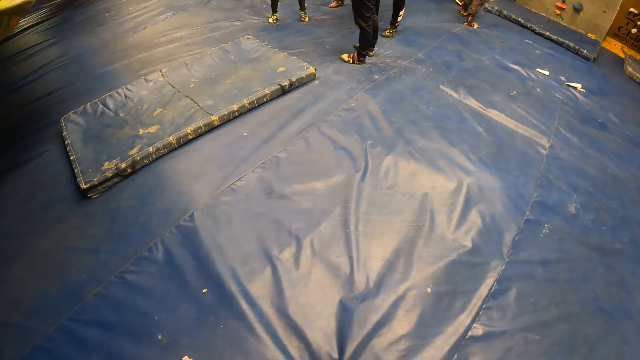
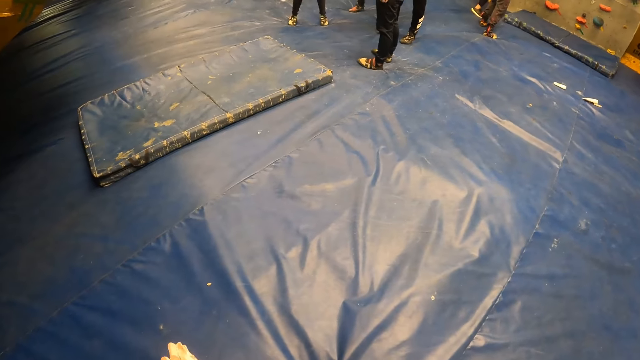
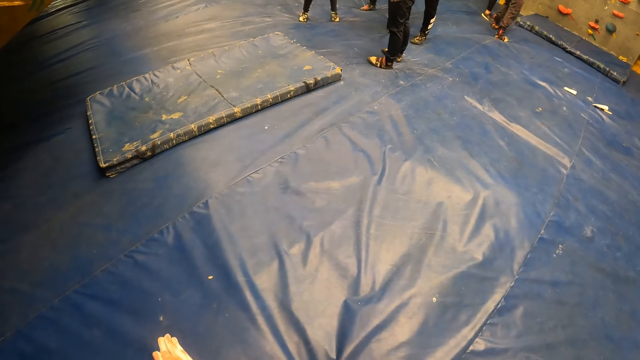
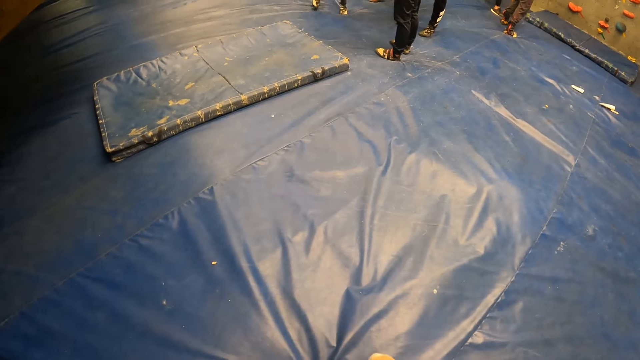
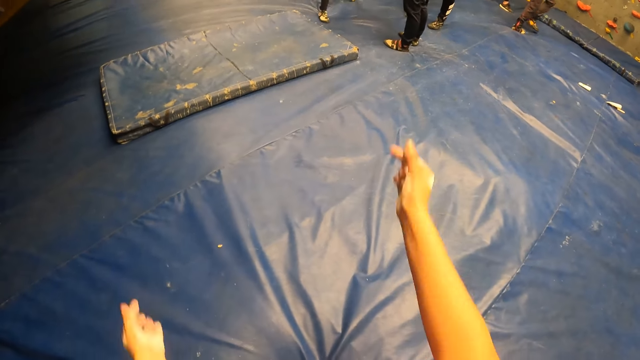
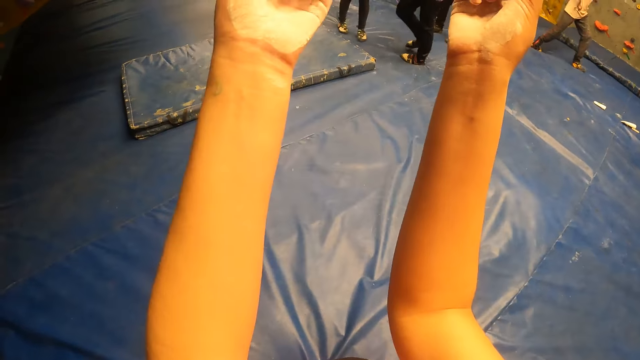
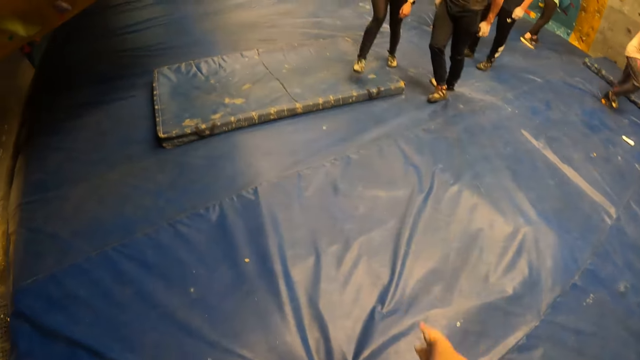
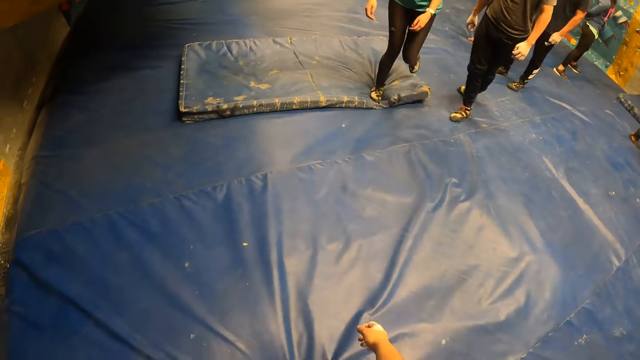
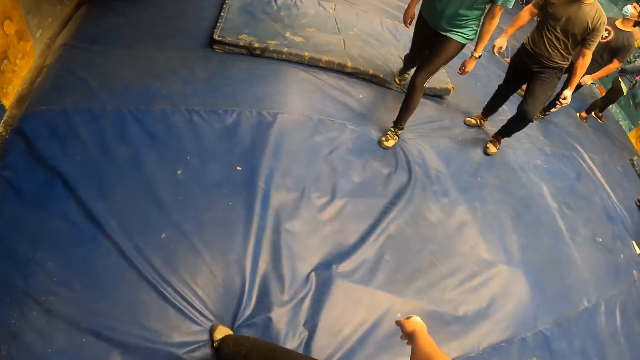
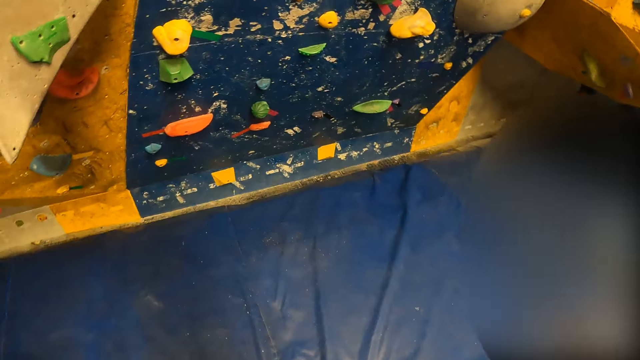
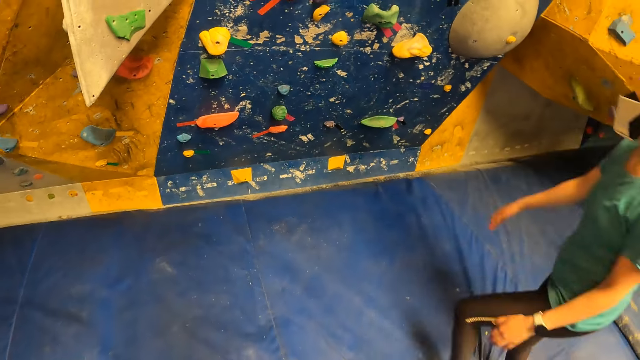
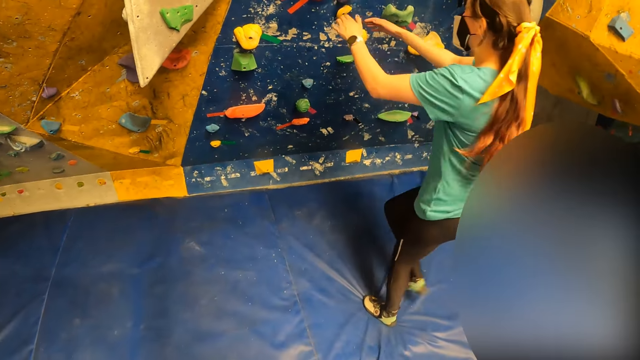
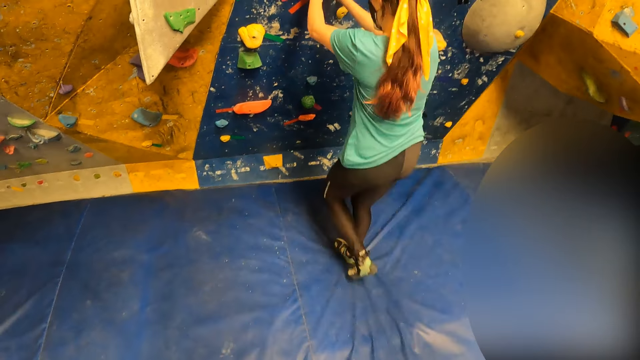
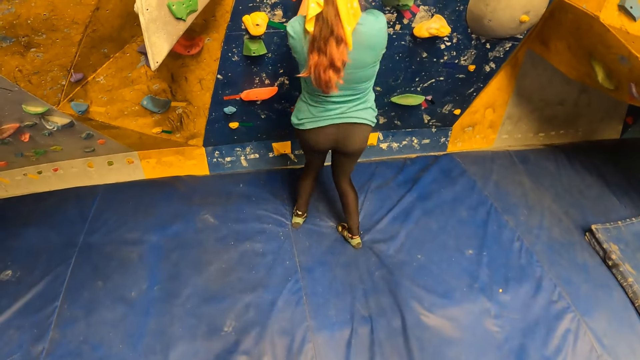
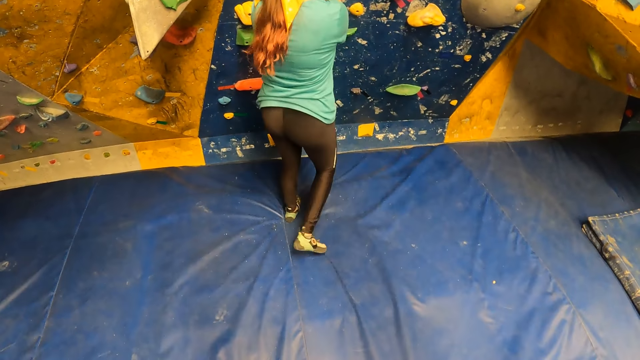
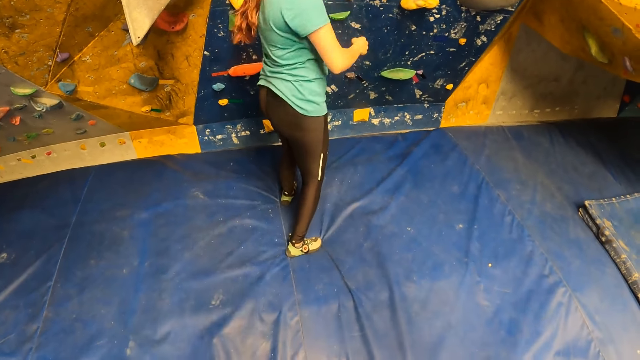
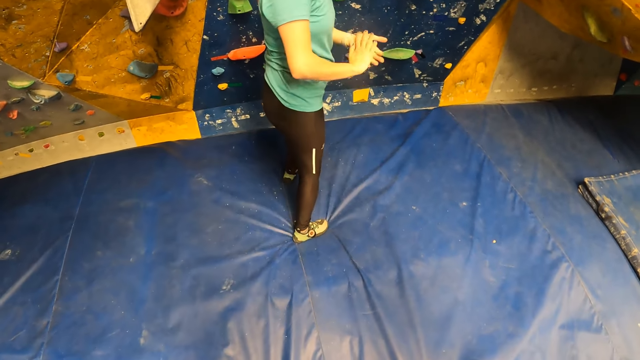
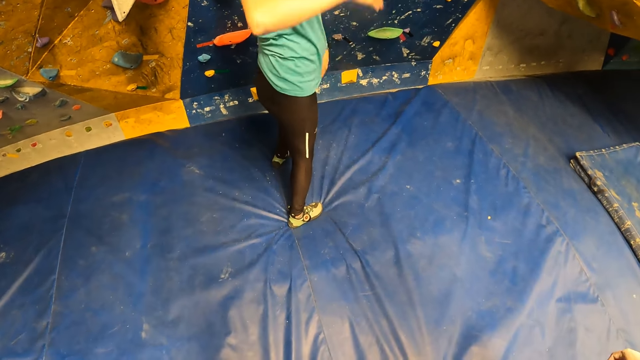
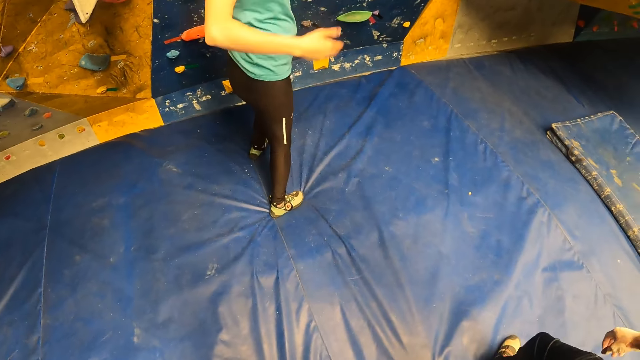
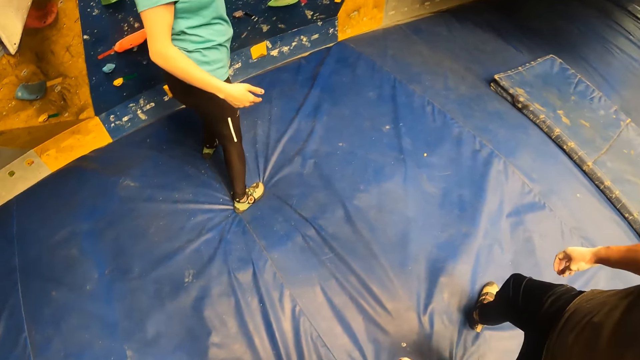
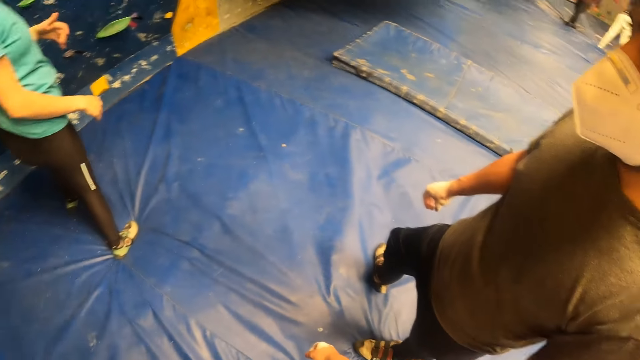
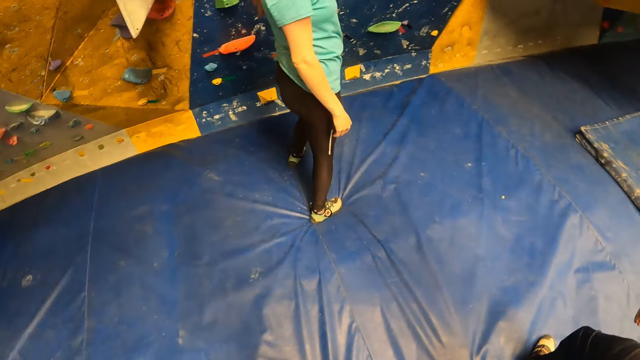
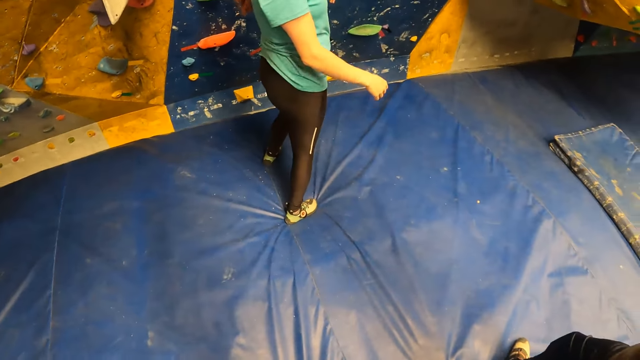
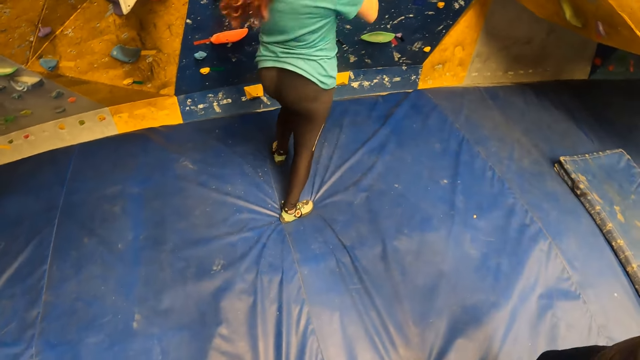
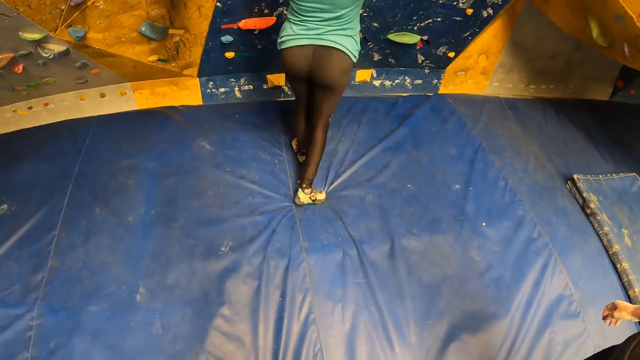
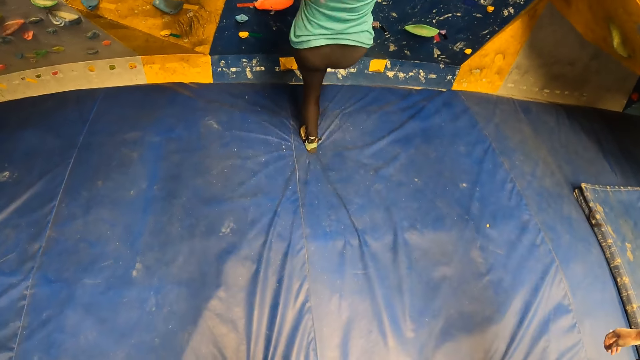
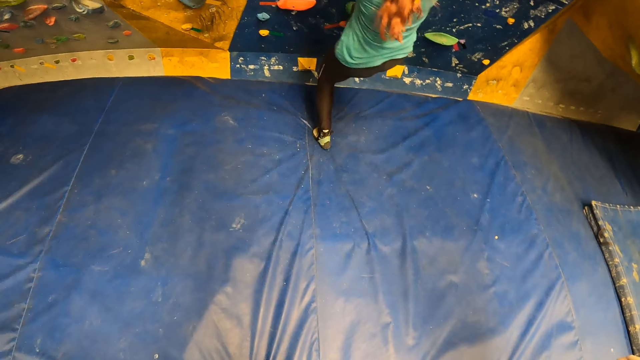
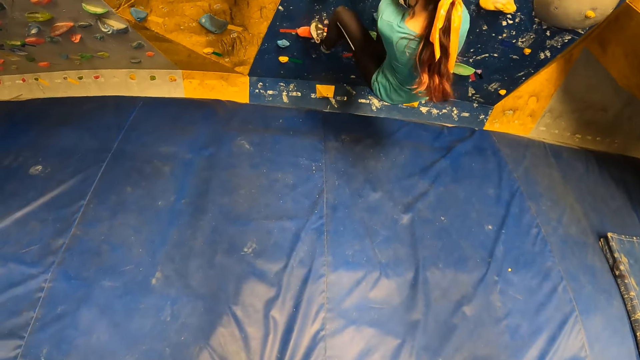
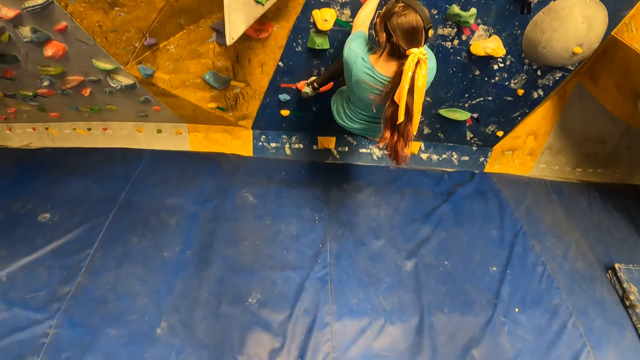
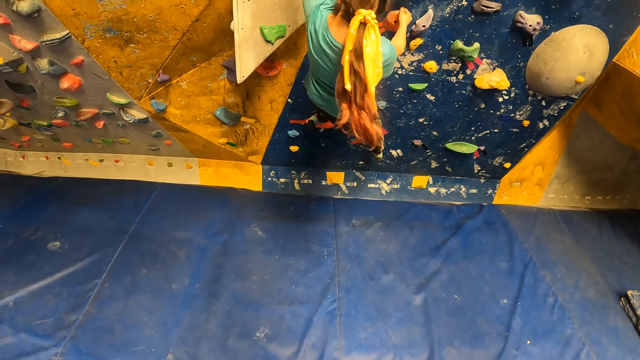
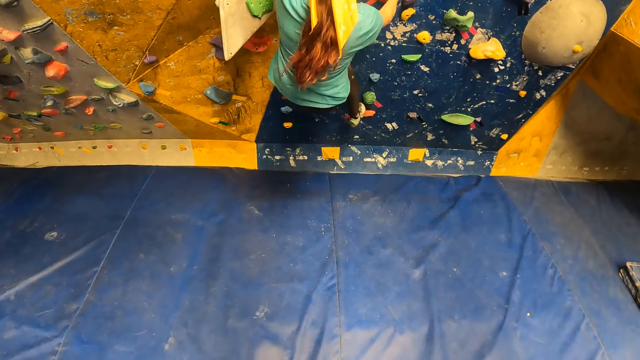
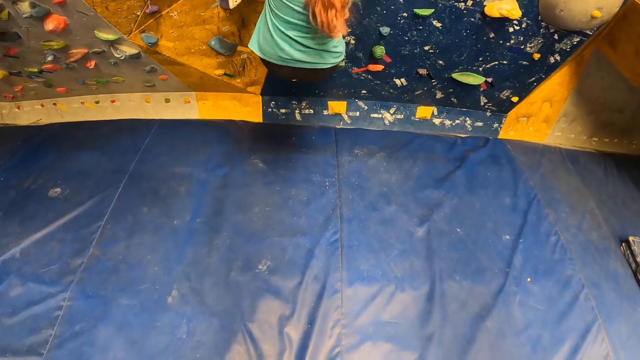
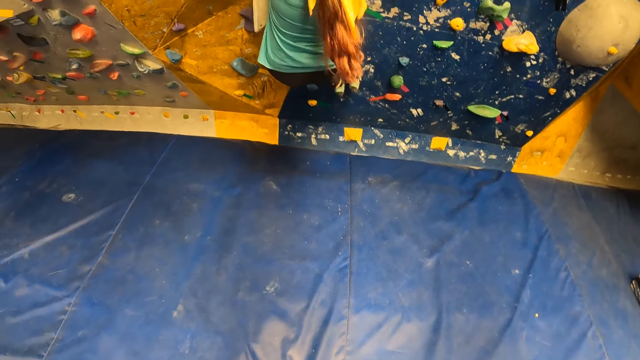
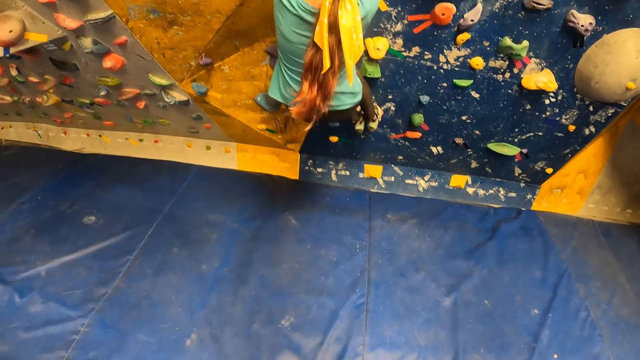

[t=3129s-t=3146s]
The camera wearer raises her hands. She looks around. She looks at a woman.

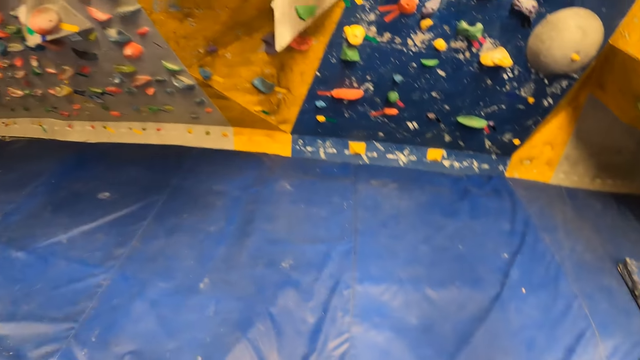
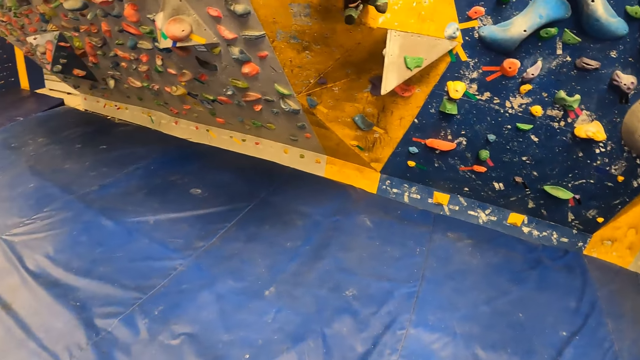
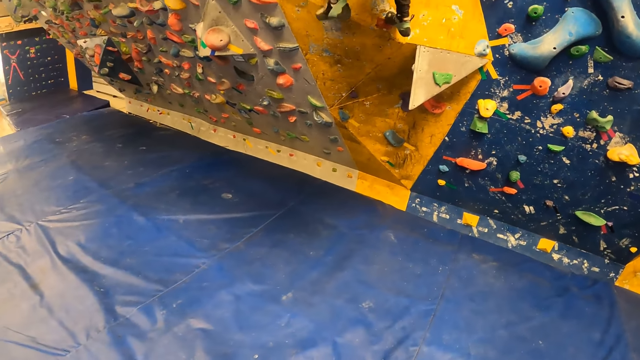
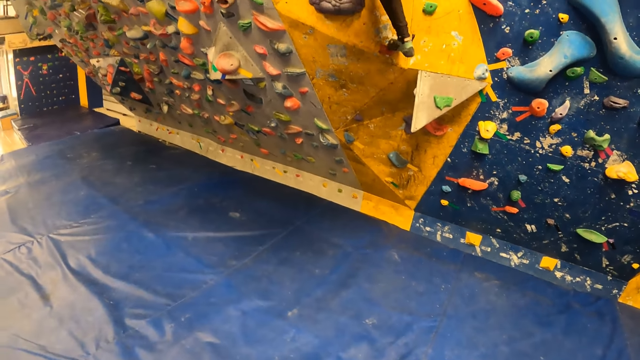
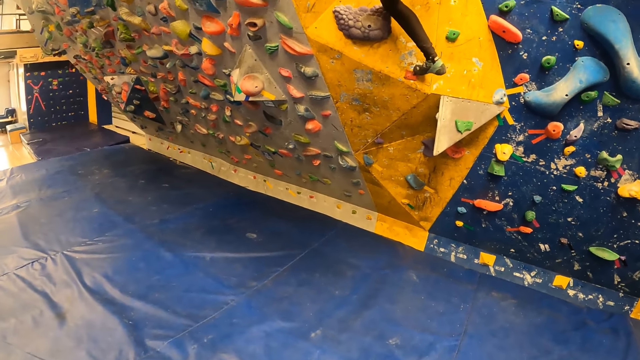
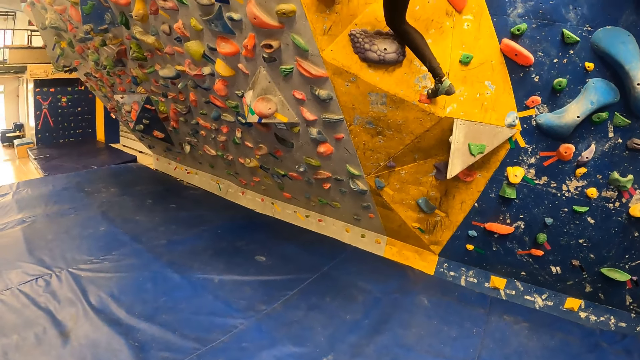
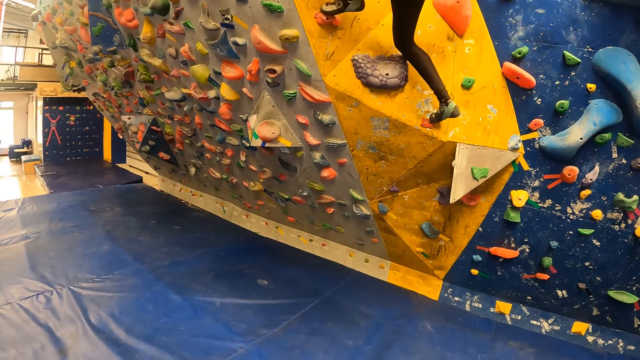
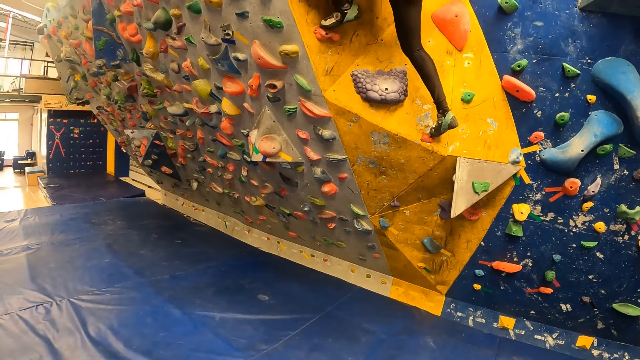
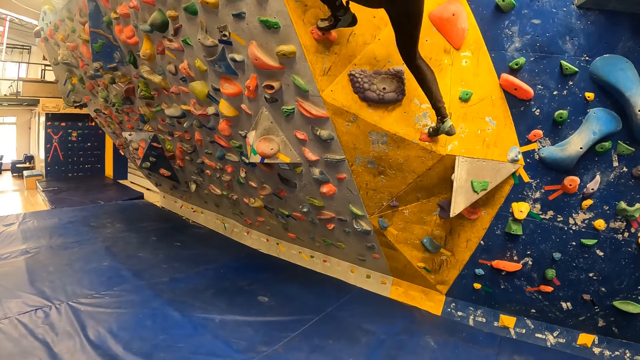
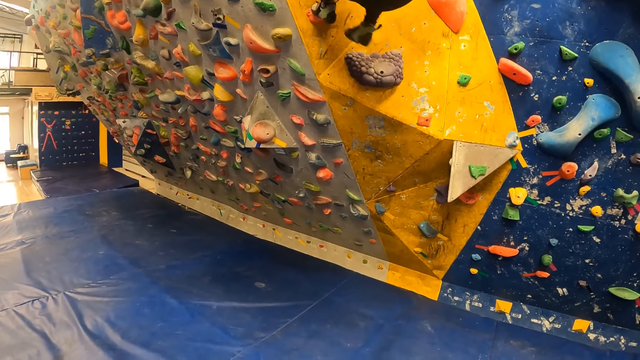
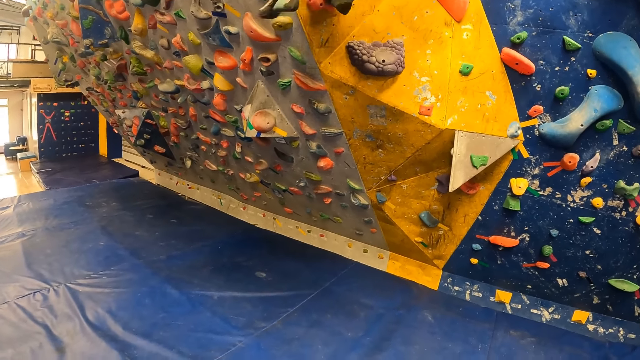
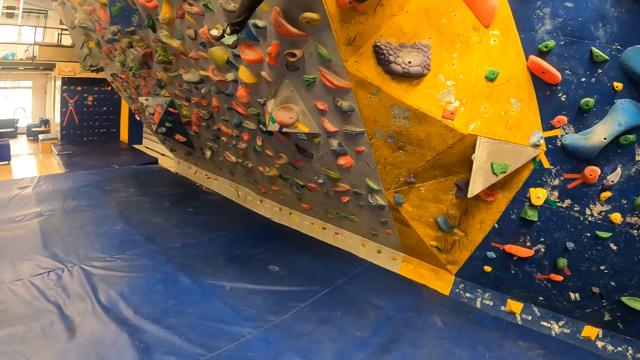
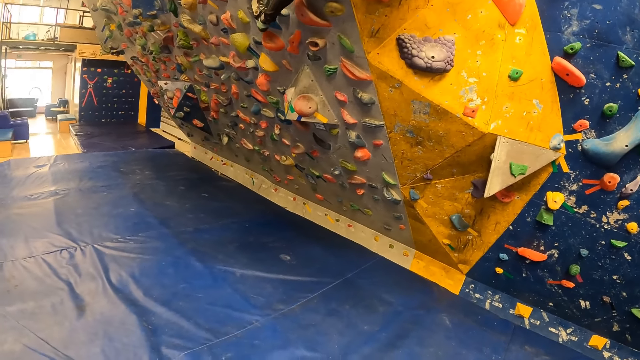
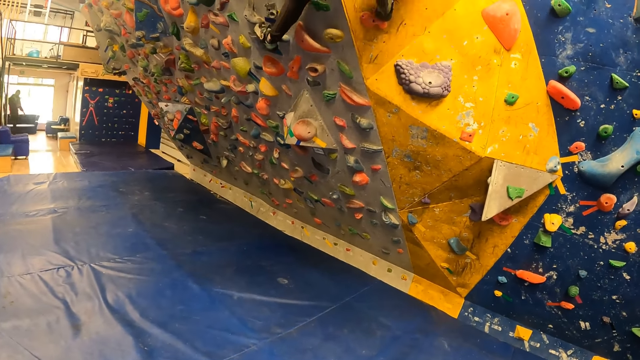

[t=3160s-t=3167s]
The camera wearer looks around.
